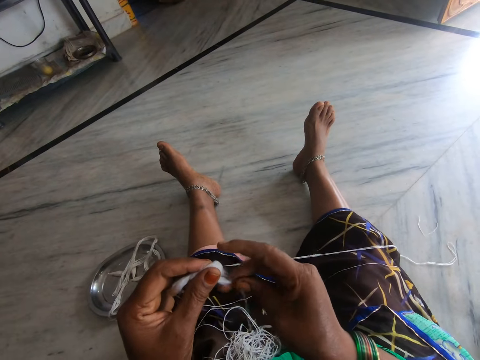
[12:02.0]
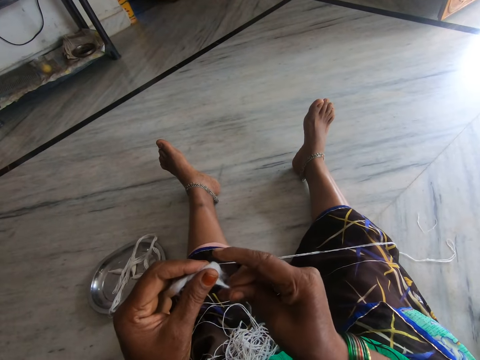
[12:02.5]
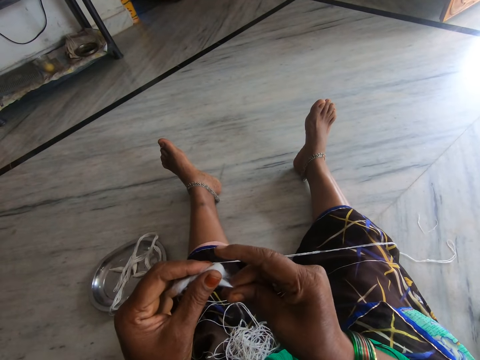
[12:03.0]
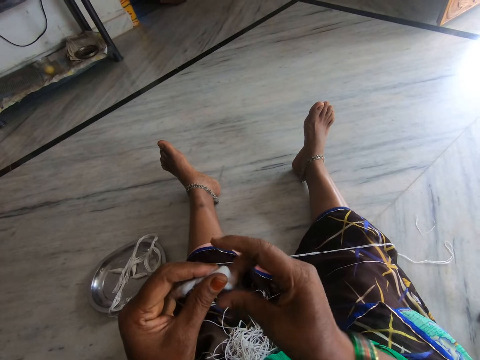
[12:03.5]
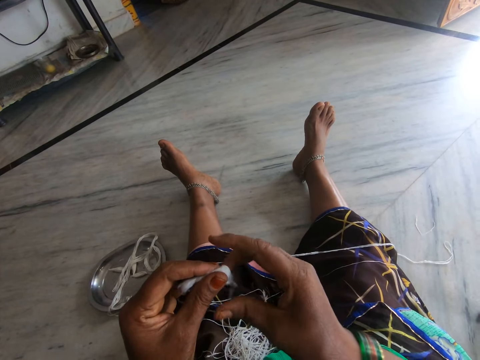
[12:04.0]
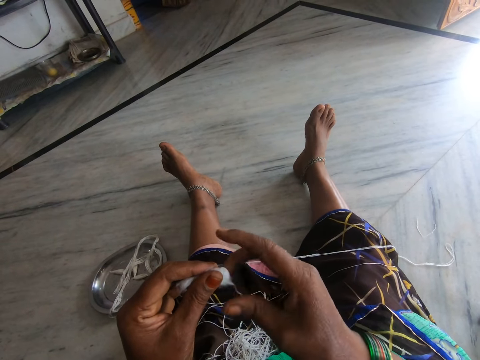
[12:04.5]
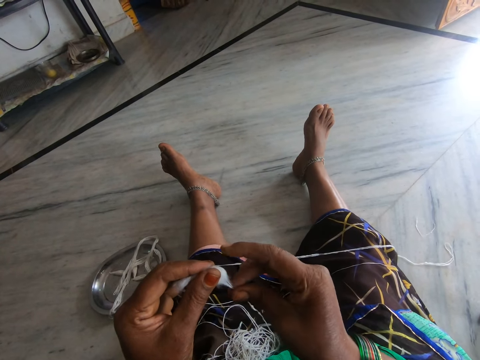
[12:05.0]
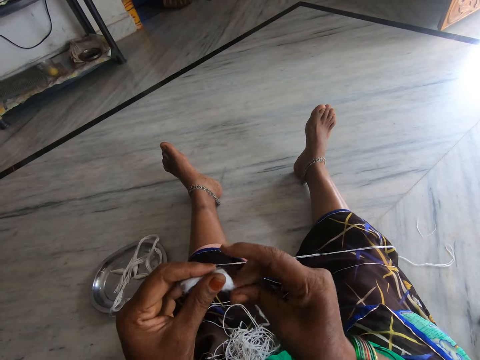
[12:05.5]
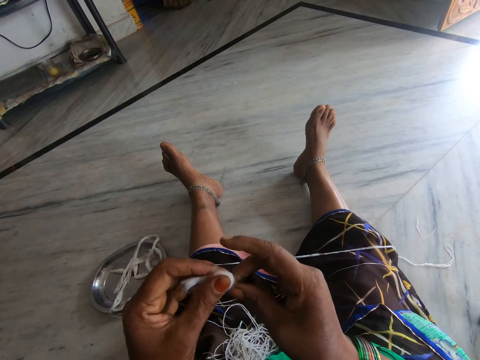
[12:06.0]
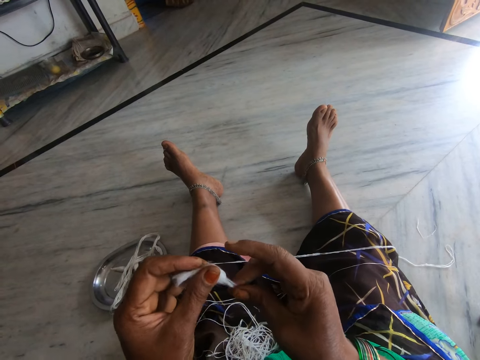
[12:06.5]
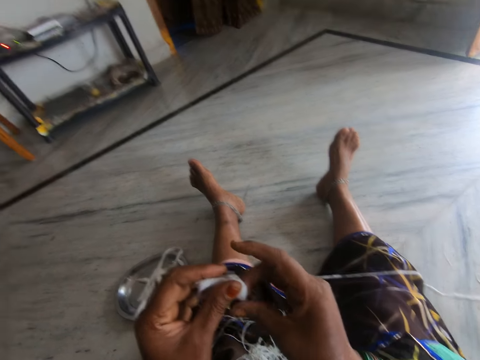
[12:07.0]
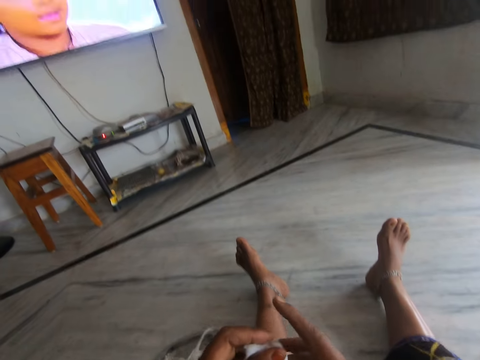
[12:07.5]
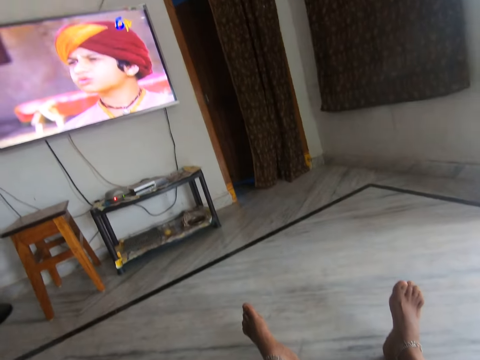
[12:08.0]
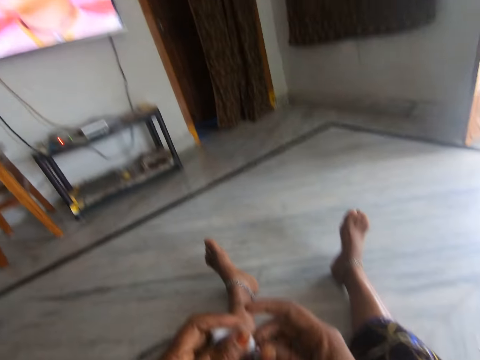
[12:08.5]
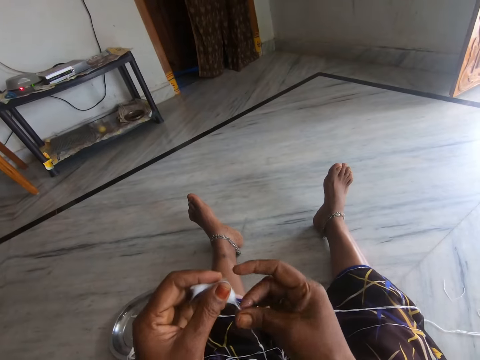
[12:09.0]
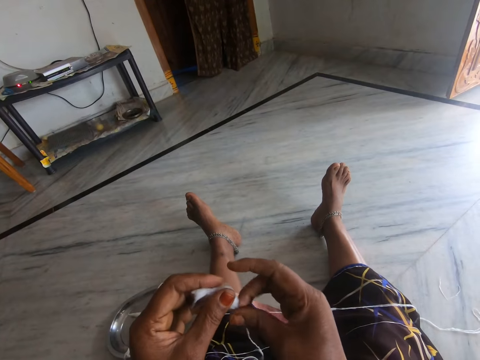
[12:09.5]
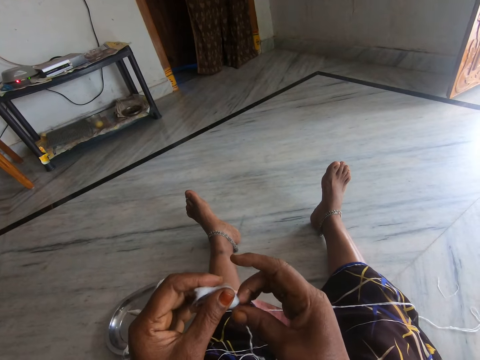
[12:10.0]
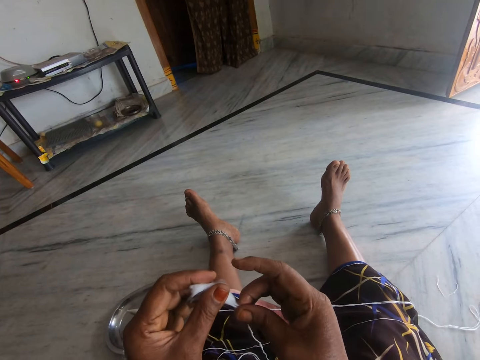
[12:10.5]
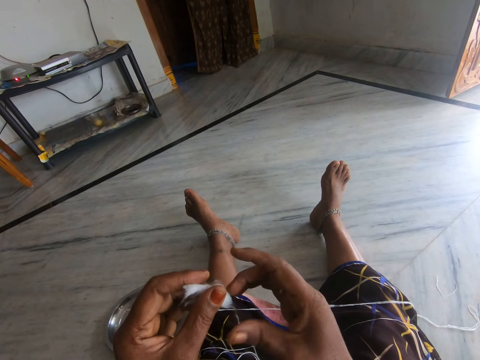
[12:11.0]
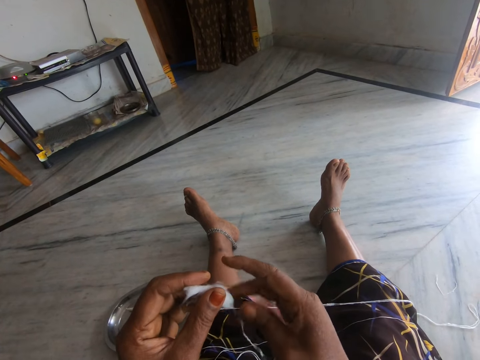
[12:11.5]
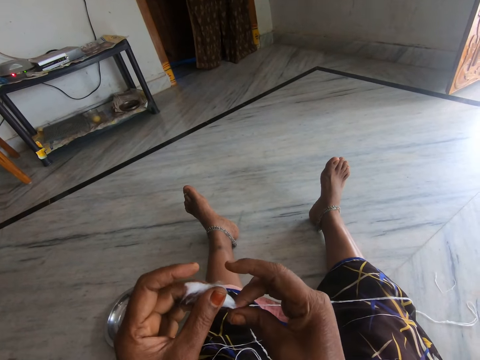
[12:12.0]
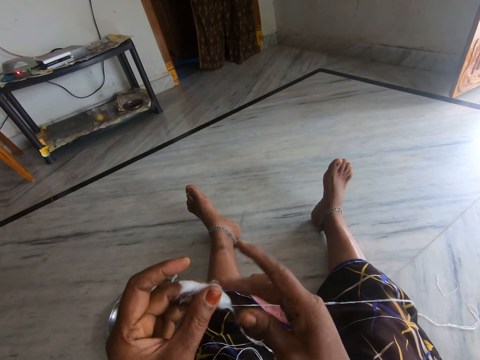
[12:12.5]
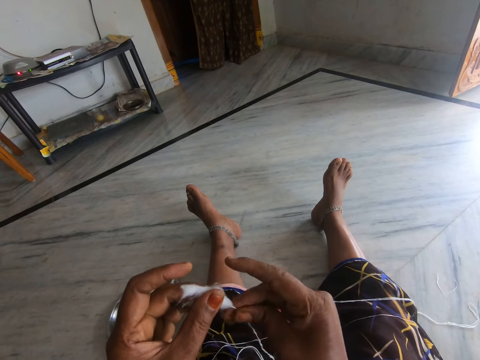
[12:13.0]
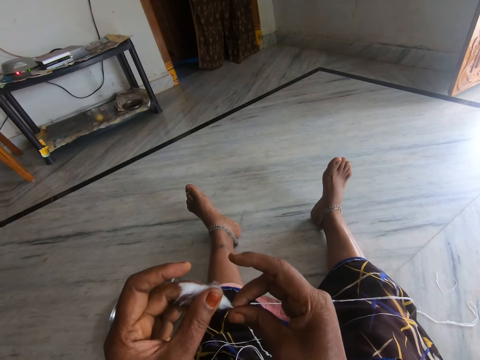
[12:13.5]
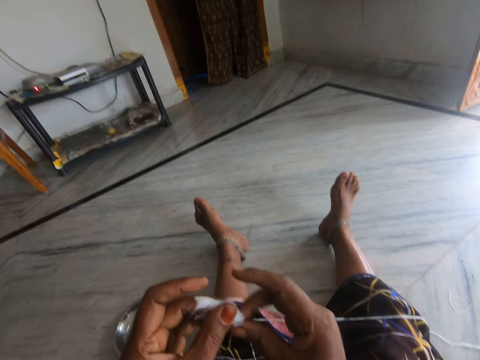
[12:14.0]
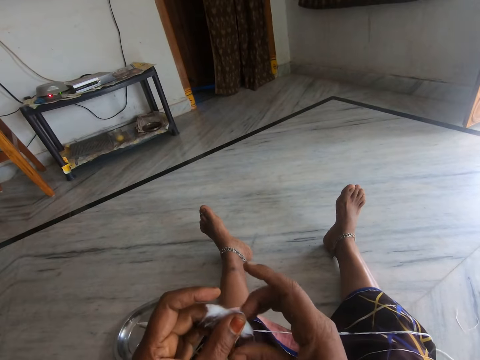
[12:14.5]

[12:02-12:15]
The camera wearer looks at the television. They make a string with cotton fibre. They roll the cotton wool.

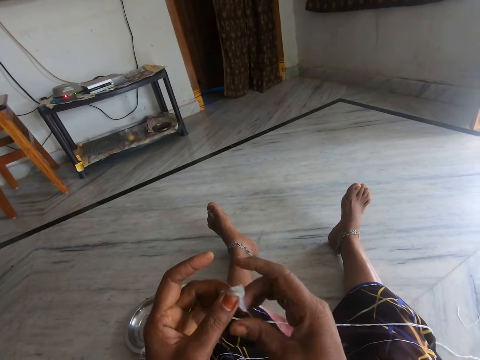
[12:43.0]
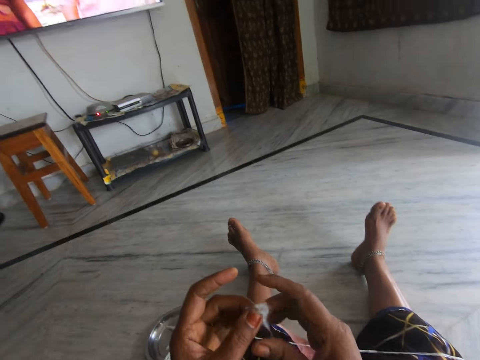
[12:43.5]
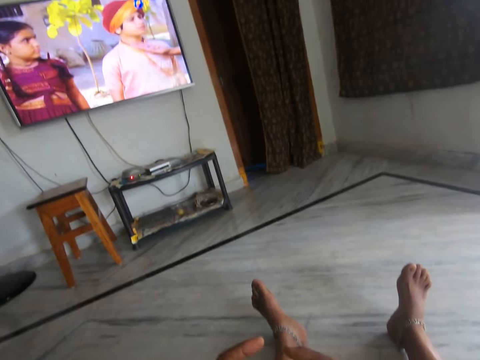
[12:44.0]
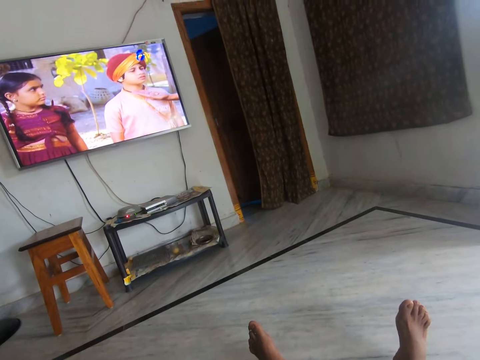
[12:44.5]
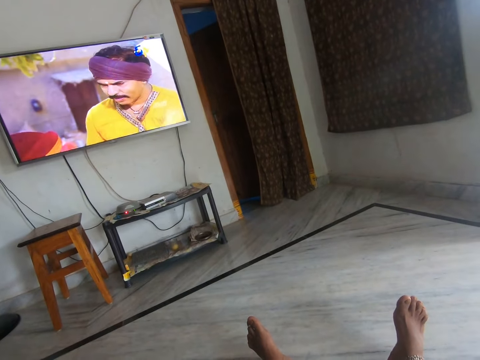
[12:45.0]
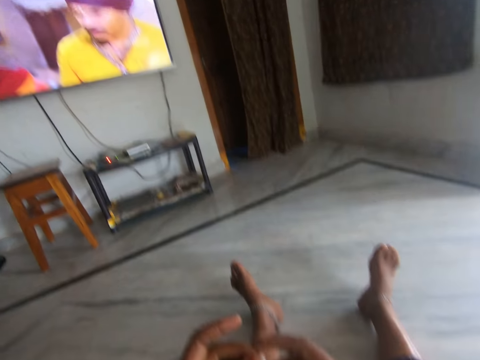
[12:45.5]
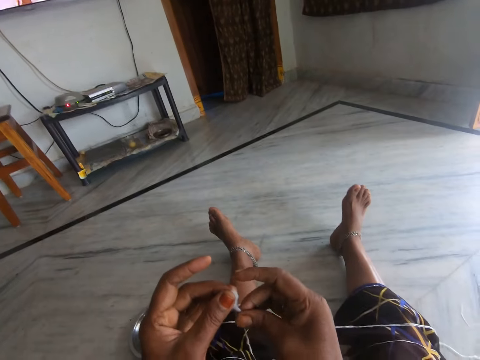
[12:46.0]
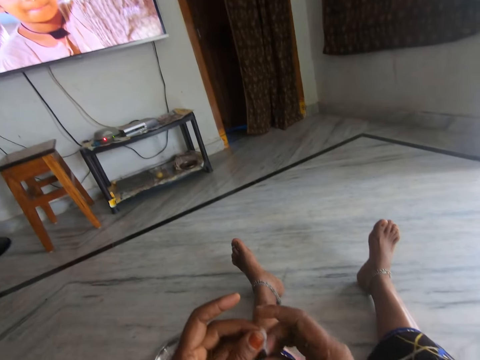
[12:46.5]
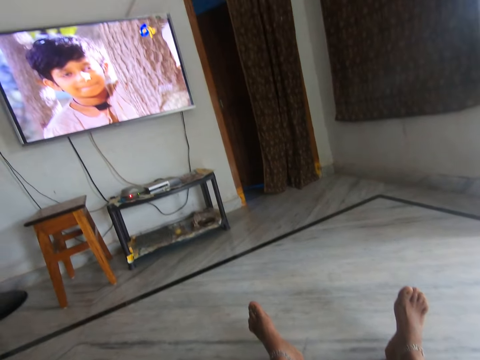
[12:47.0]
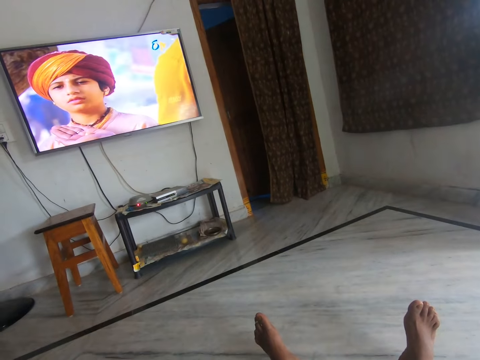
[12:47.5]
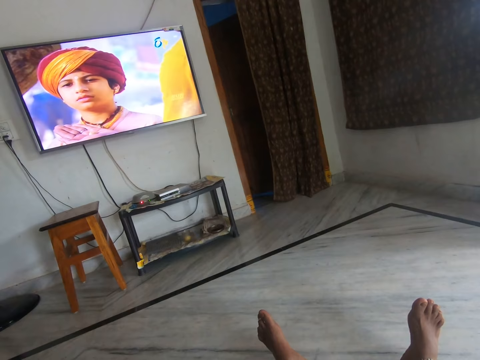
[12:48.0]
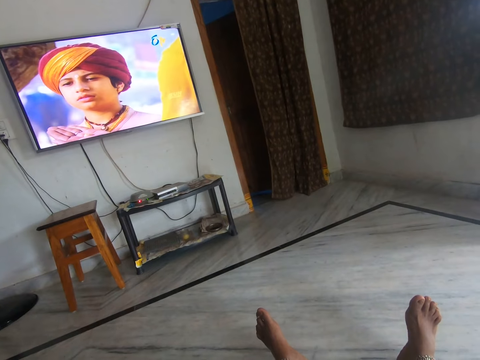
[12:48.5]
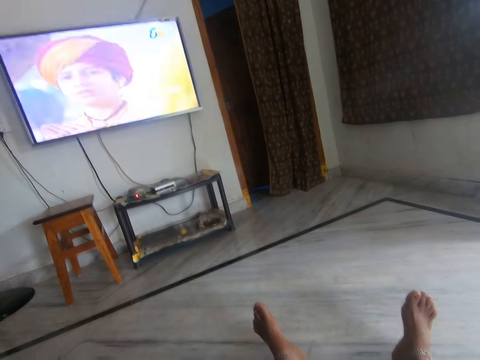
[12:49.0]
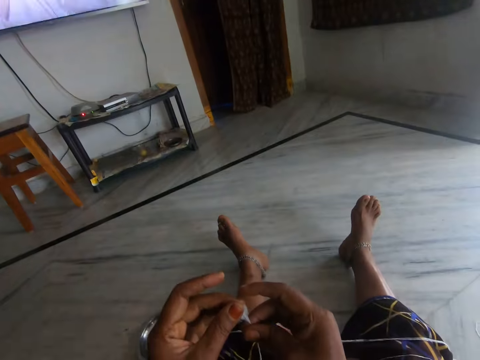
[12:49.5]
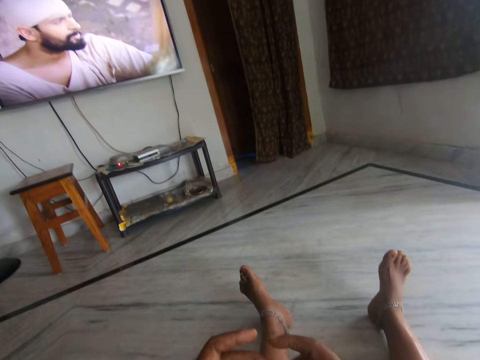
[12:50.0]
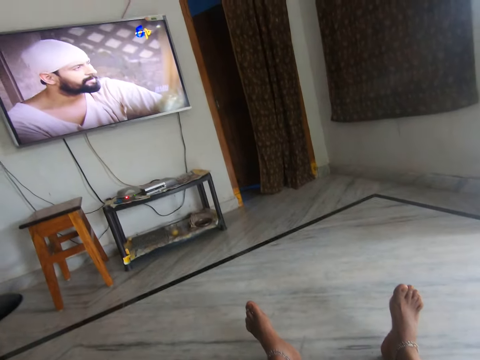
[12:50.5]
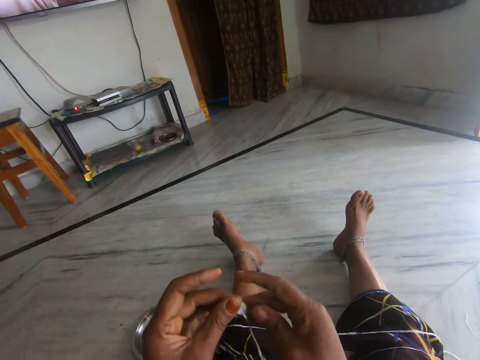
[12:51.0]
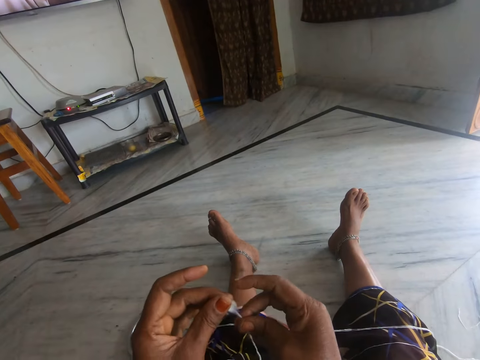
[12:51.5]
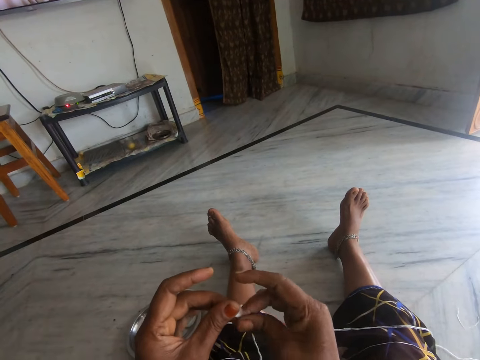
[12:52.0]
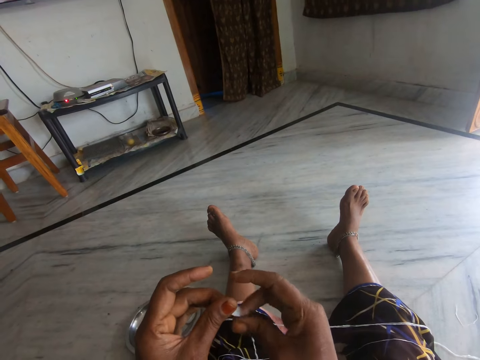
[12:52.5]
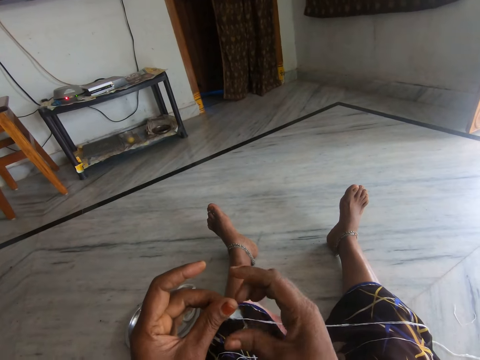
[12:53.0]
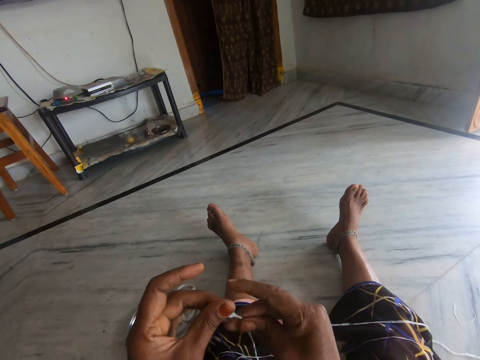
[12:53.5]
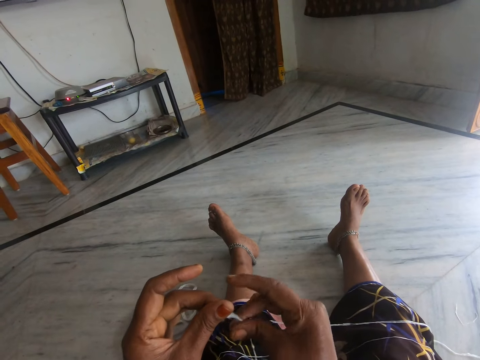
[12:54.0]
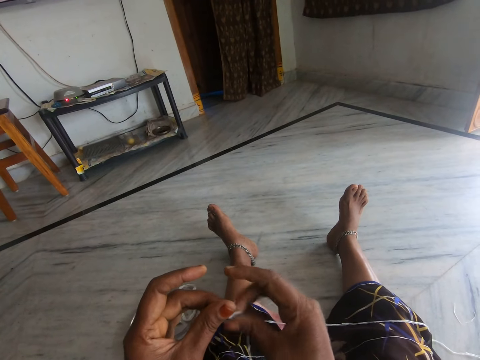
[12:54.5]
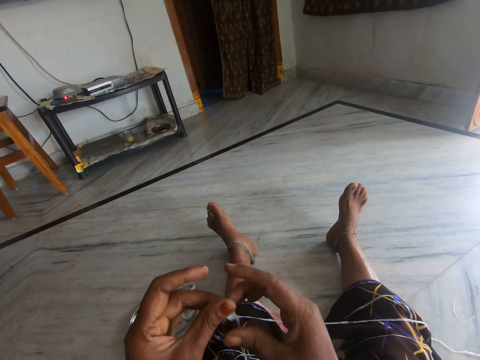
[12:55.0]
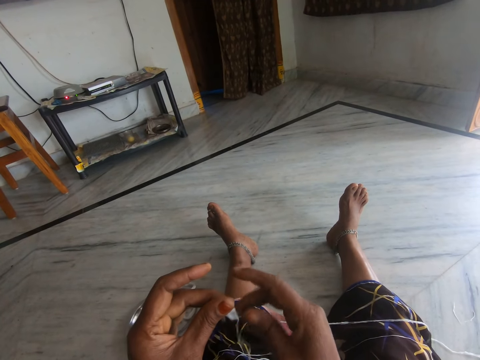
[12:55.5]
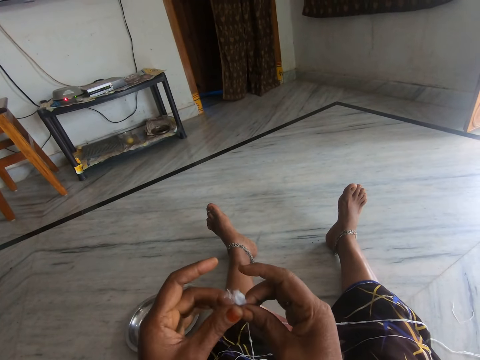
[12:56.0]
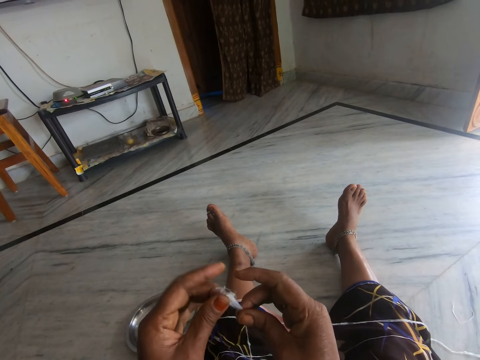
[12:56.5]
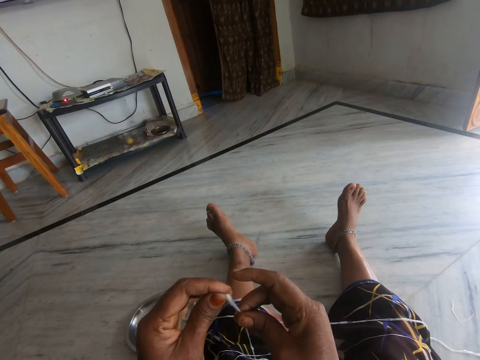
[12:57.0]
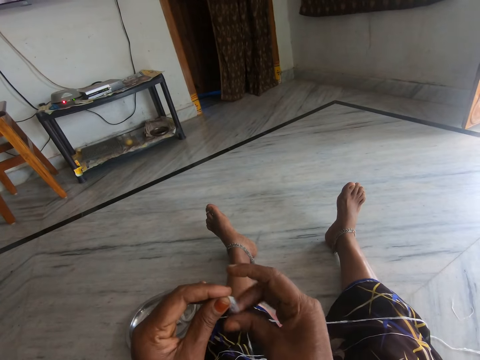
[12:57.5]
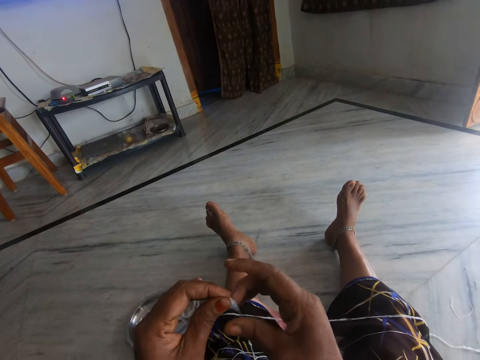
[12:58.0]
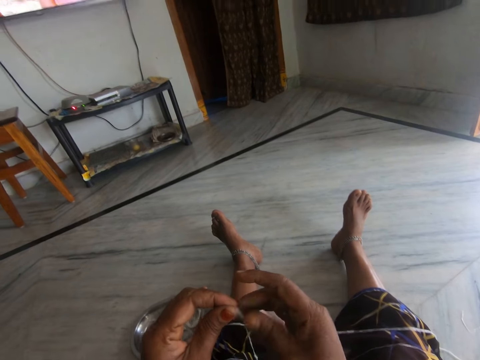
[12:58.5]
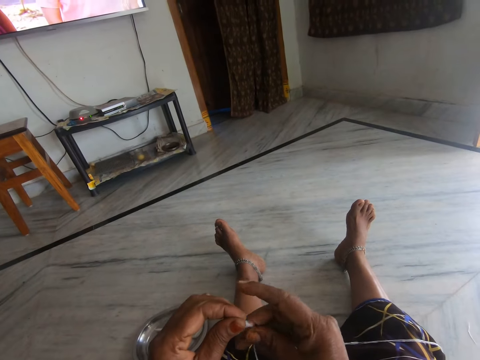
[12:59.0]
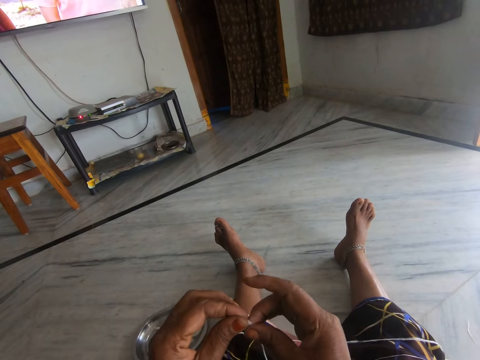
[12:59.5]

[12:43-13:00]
The camera wearer looks at the television. They look at the cotton fibre. They look at the television. They make a string with the cotton fibre.
